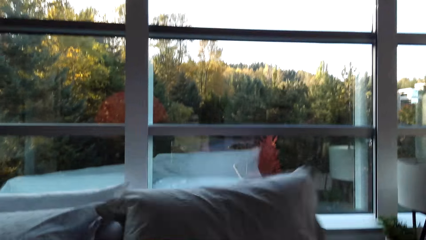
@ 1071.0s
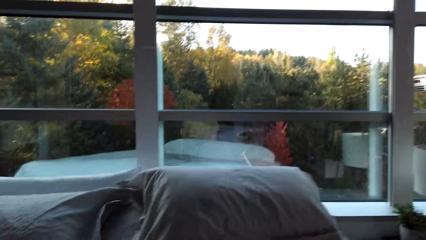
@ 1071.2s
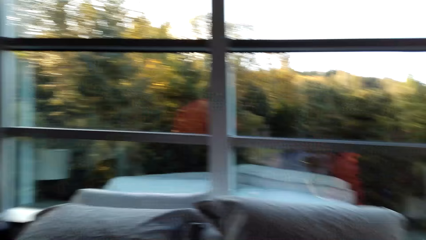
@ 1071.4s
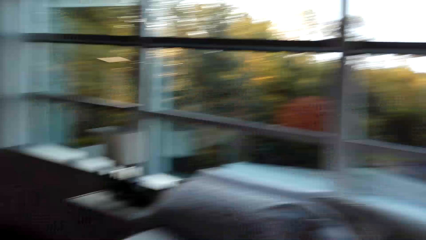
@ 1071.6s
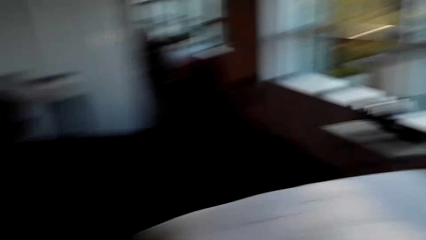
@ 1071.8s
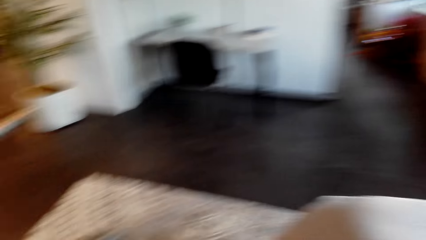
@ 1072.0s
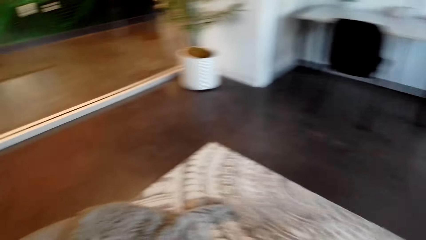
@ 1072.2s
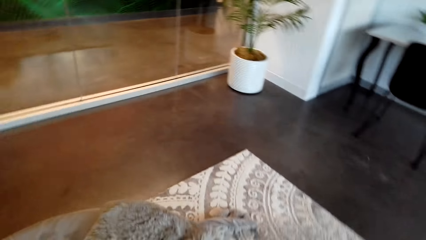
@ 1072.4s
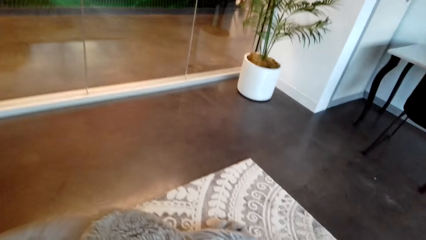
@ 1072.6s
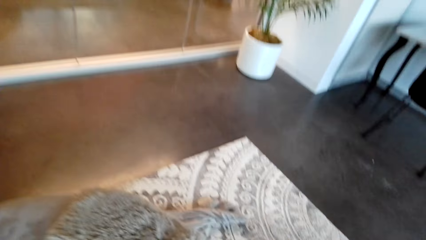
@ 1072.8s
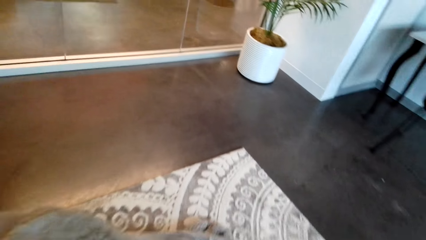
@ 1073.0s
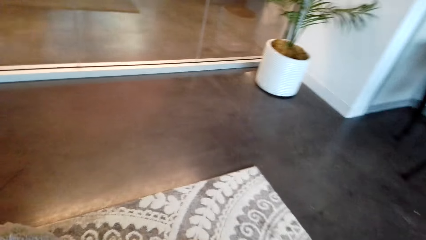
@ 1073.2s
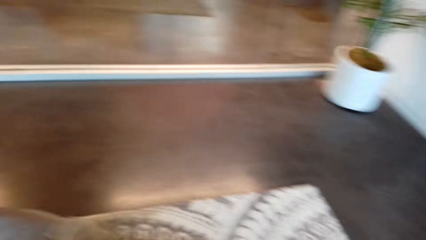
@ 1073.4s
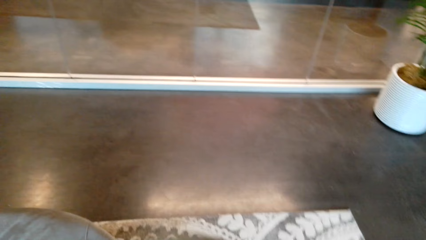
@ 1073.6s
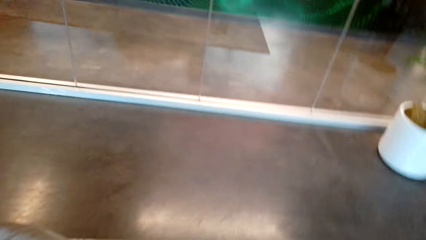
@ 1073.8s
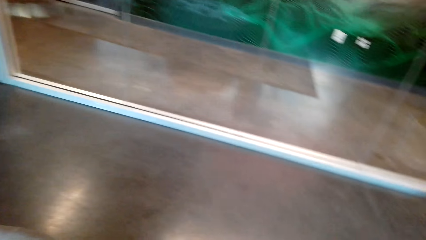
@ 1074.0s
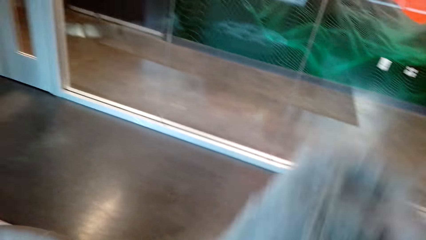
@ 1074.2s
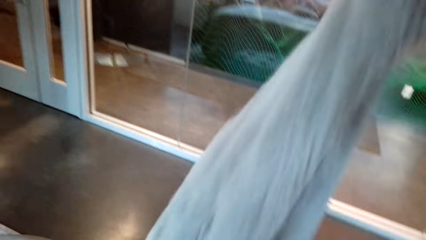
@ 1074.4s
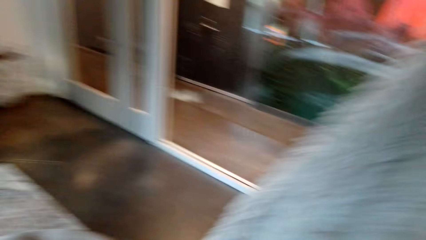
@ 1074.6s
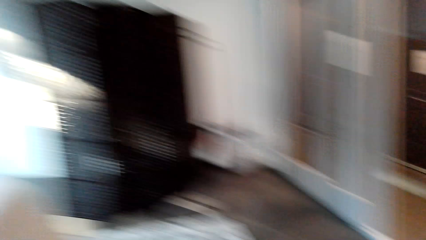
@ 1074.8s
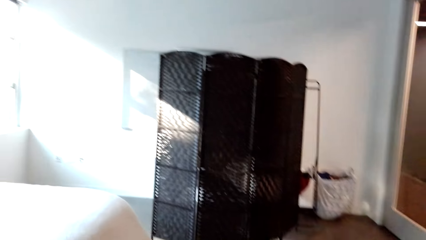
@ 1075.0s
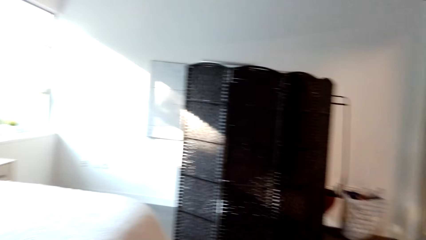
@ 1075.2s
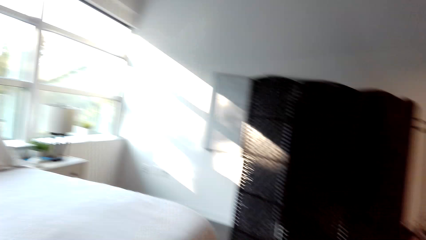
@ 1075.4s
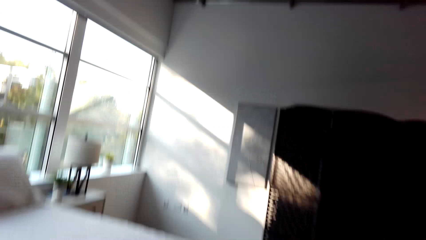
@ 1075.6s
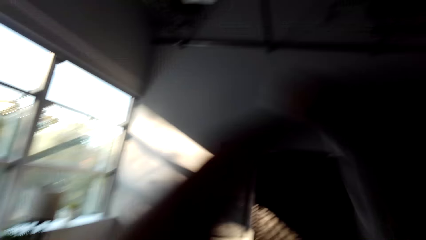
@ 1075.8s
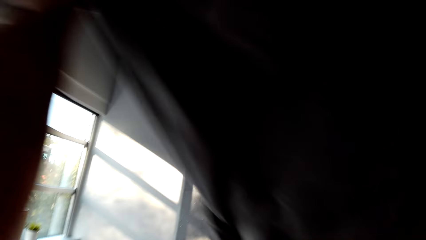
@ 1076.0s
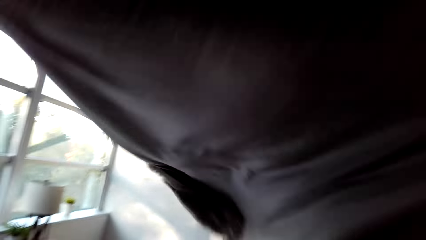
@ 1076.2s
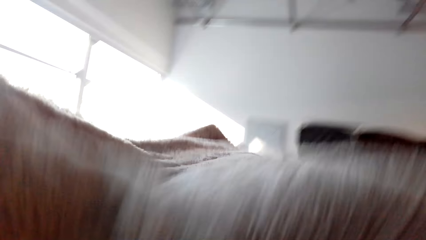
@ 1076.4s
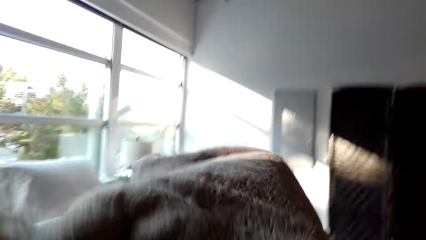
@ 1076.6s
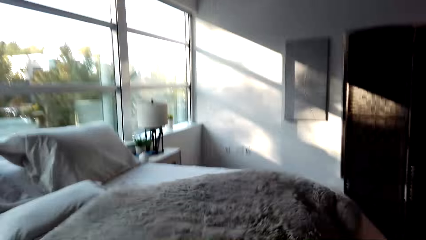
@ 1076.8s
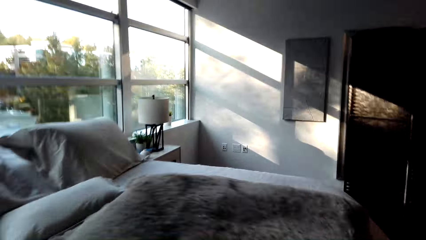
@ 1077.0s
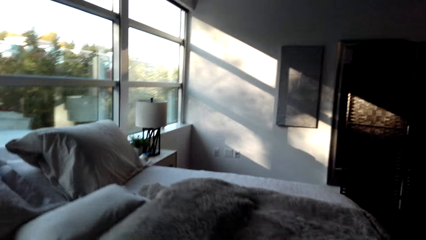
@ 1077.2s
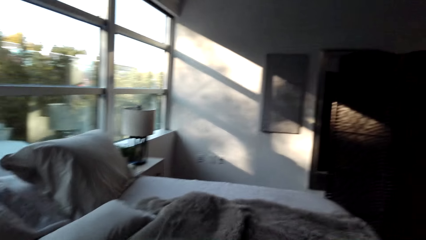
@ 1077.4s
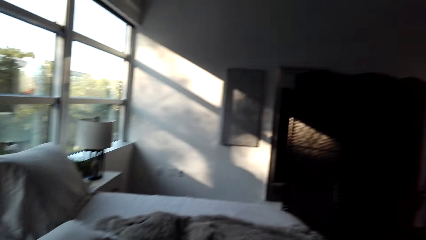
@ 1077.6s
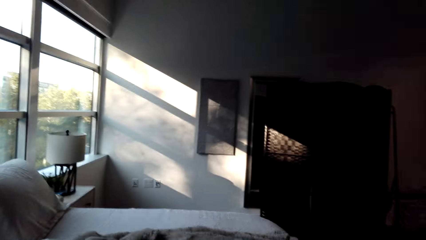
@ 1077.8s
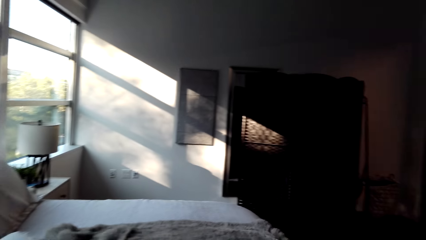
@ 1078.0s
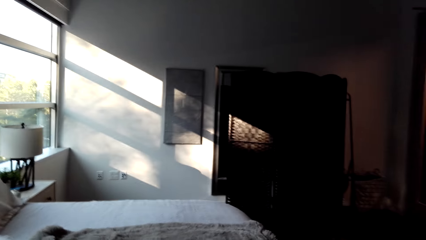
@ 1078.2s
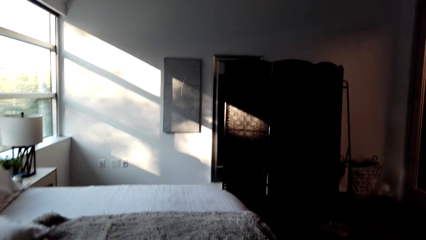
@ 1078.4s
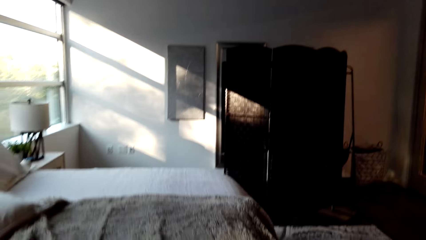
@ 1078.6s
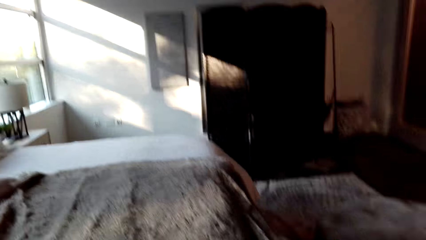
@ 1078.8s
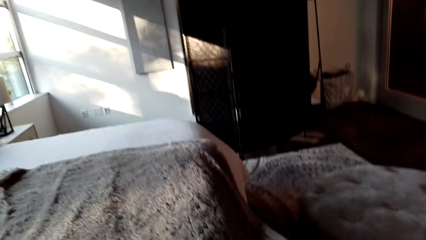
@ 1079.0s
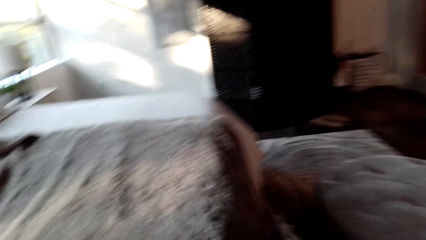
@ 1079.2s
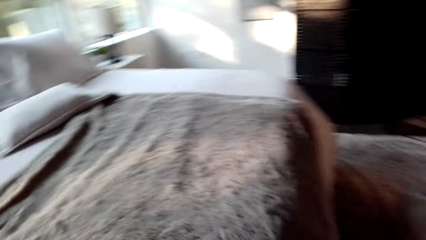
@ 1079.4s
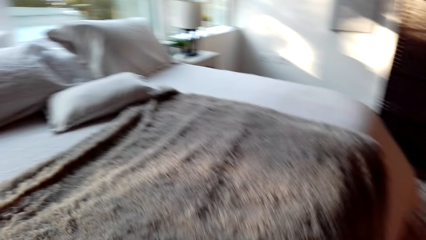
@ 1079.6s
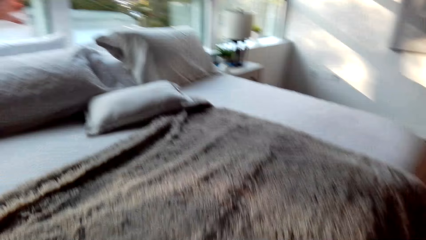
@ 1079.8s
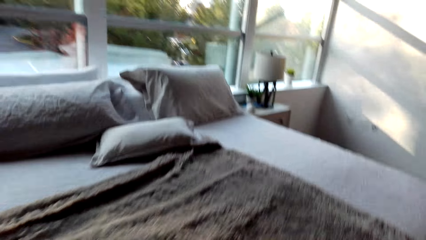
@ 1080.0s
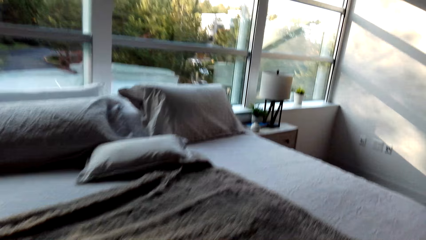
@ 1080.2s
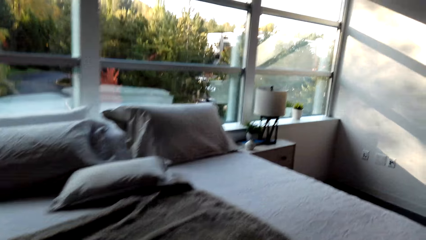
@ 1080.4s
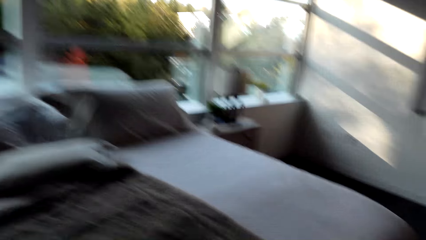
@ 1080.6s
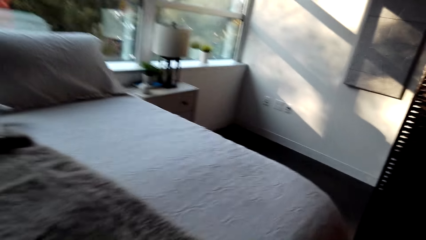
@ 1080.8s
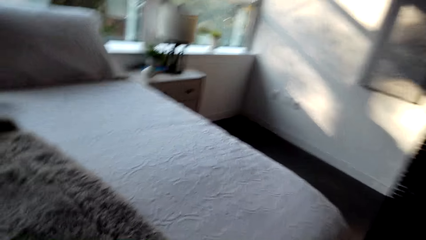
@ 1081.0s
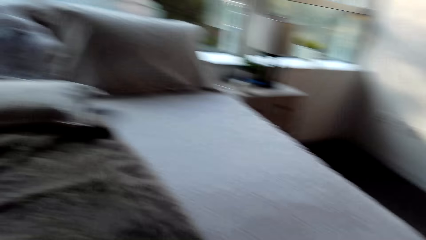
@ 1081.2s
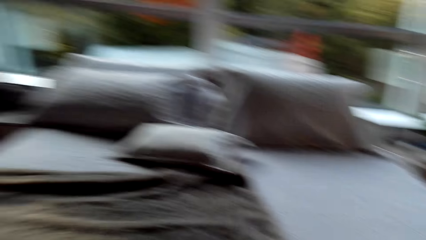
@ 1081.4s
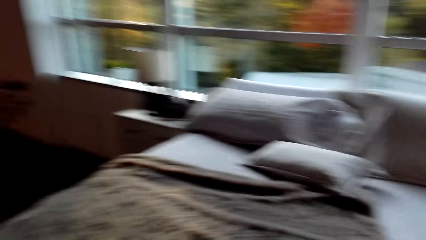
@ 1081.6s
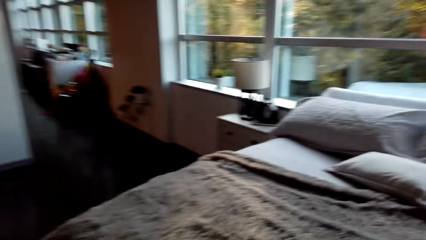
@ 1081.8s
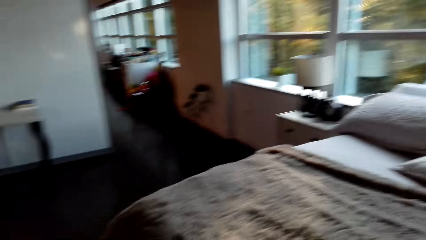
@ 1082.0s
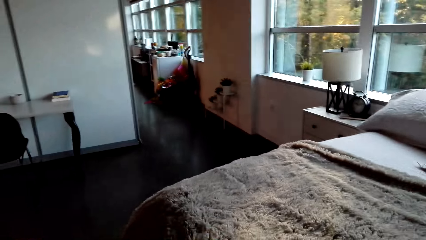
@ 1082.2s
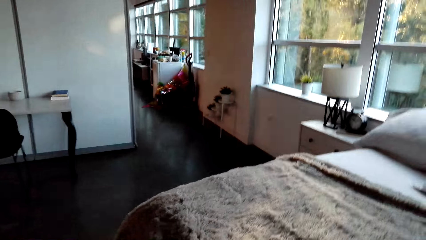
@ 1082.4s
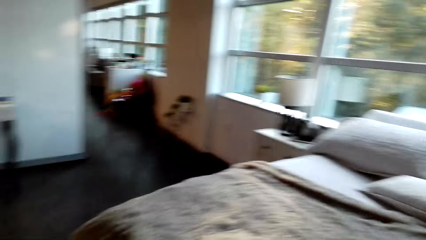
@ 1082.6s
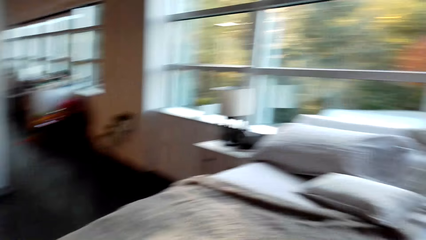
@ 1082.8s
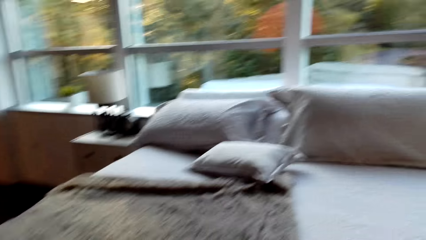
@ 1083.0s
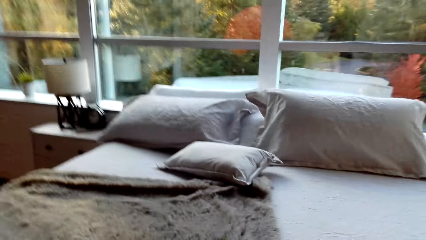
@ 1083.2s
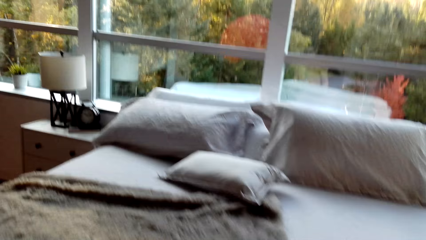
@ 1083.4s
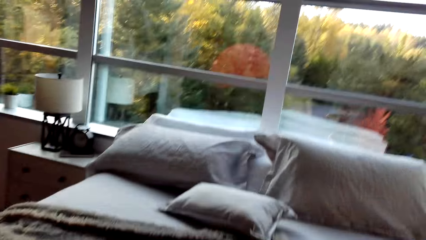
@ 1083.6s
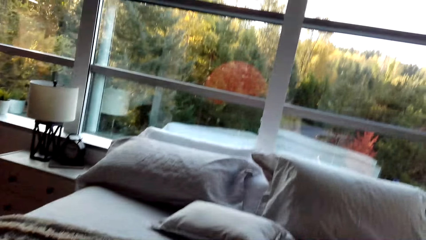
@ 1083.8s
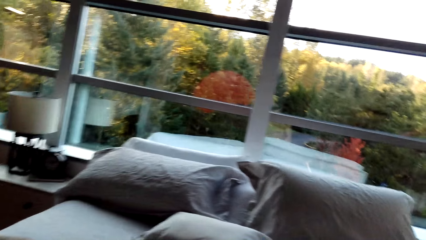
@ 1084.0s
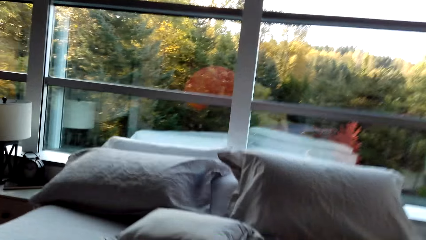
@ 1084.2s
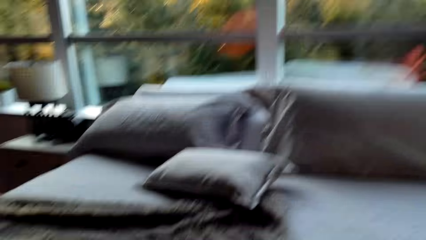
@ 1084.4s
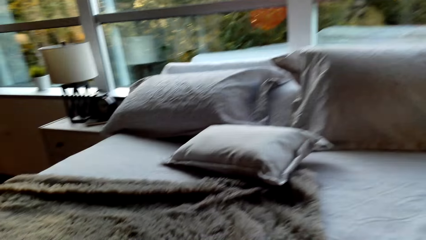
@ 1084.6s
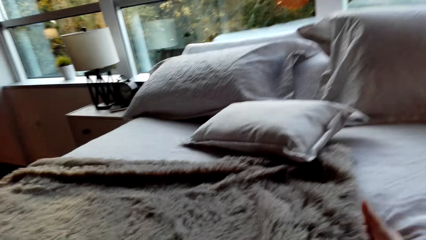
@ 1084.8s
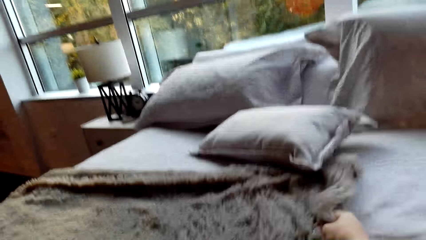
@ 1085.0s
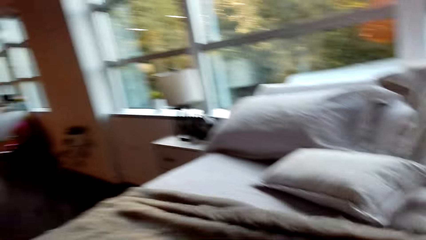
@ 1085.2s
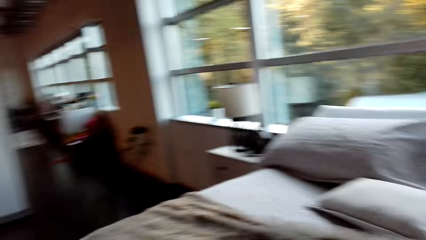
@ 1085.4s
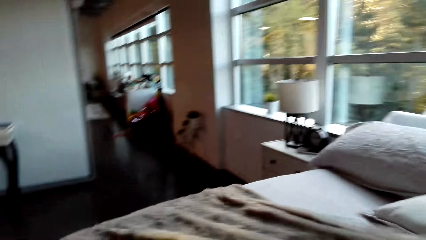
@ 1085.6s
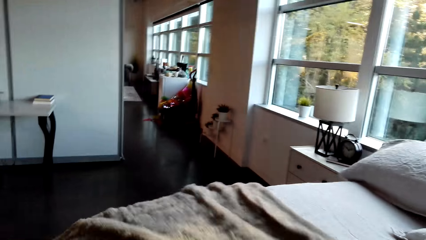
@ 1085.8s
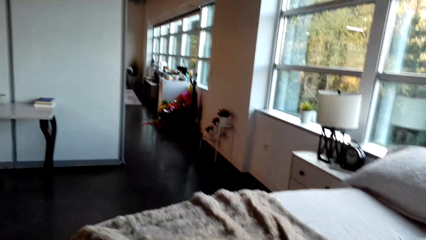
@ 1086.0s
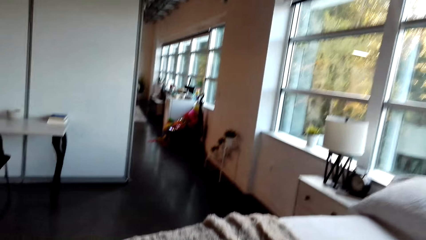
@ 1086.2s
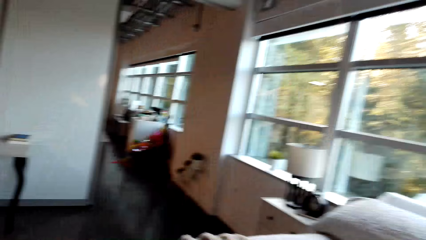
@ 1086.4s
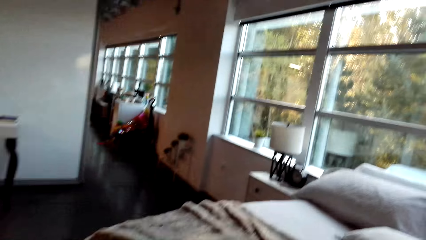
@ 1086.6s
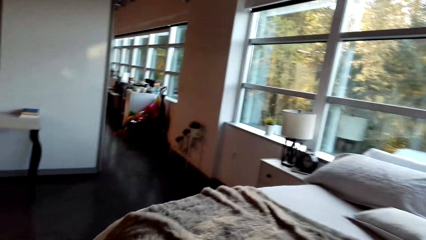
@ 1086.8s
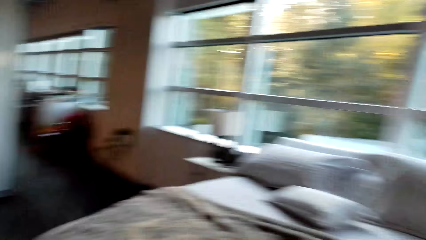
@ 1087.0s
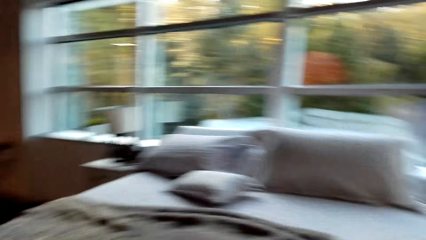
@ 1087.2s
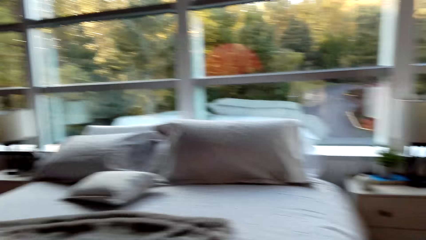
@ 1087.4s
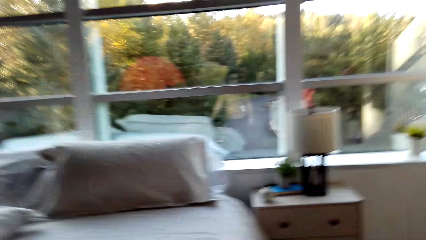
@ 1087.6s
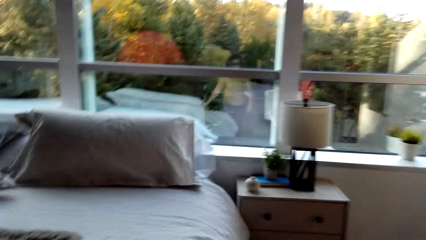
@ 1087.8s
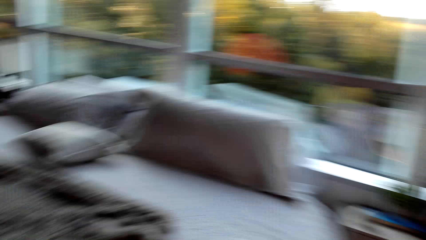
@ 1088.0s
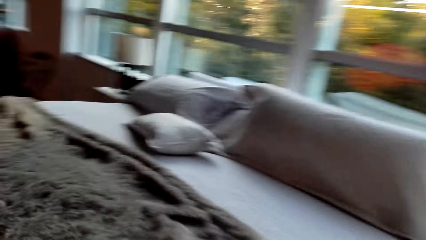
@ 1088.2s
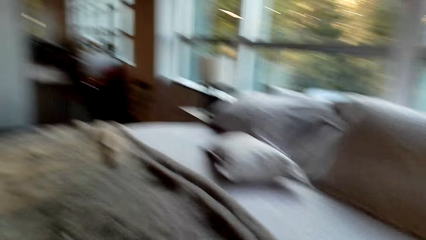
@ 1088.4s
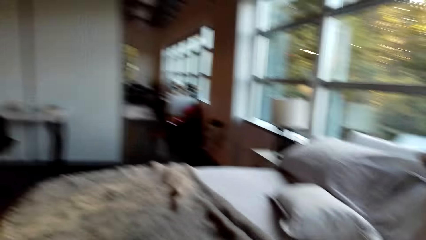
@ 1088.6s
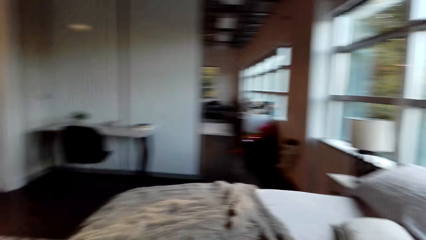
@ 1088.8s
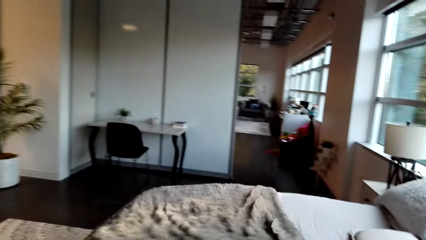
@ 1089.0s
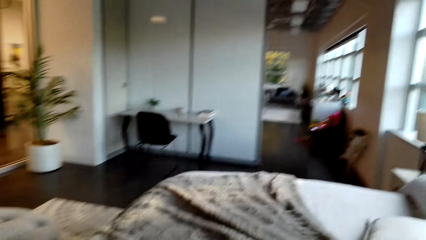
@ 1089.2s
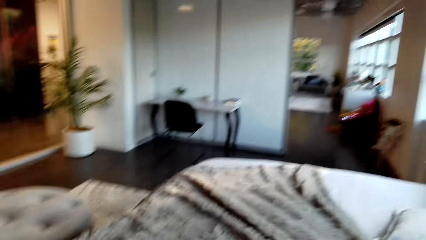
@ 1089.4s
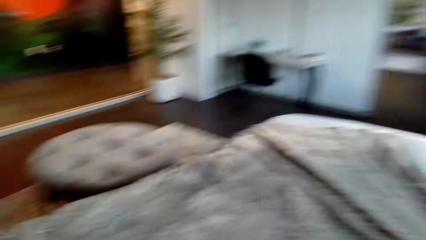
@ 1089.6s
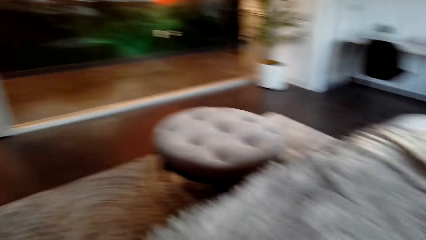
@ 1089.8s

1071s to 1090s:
The camera wearer picks up a pillow. They throw a duvet on the bed. They straighten the duvet.
